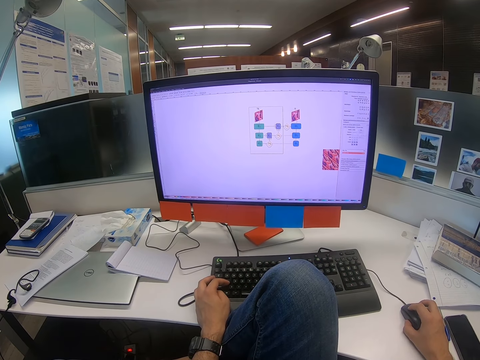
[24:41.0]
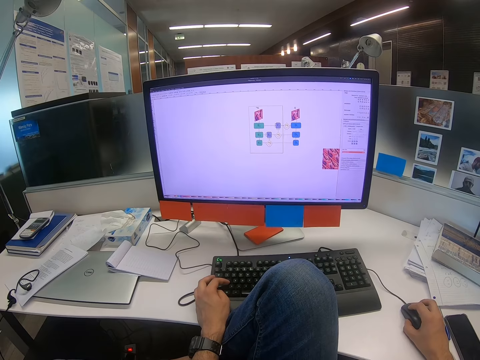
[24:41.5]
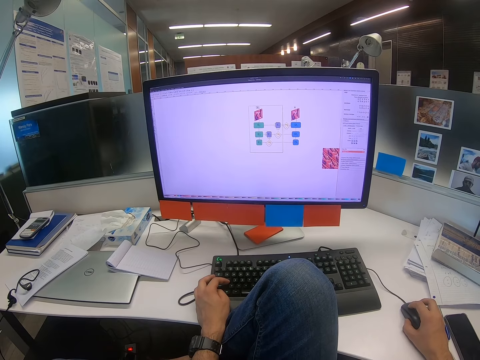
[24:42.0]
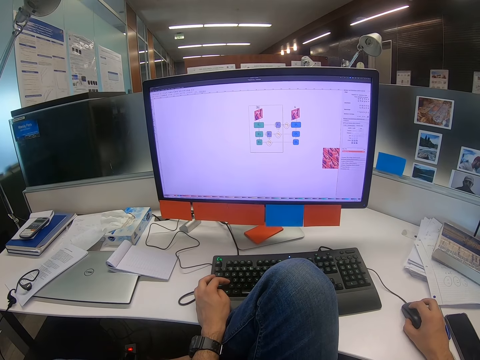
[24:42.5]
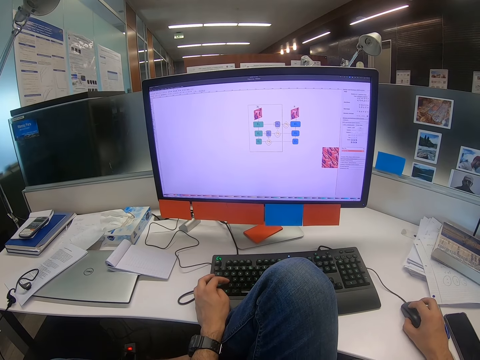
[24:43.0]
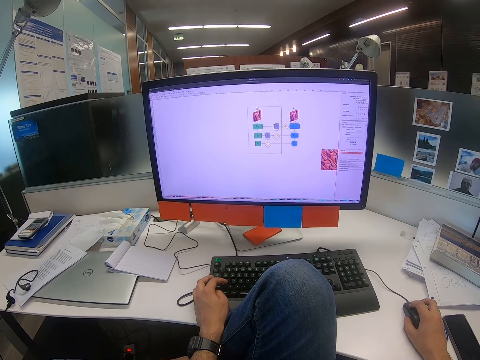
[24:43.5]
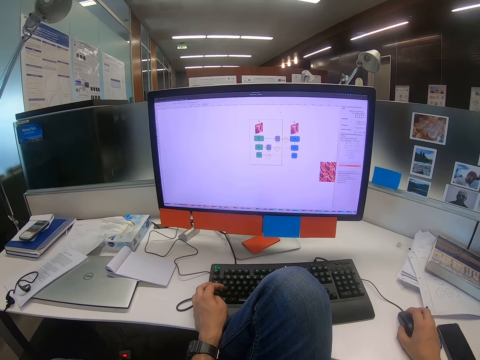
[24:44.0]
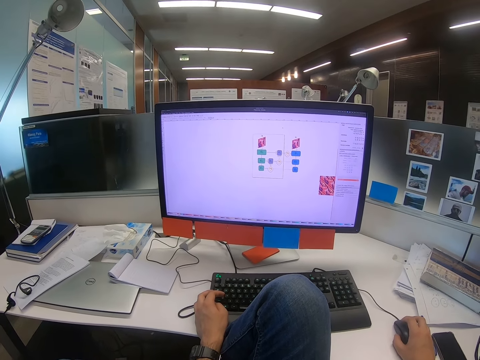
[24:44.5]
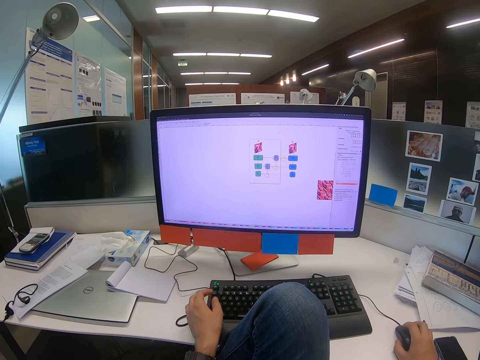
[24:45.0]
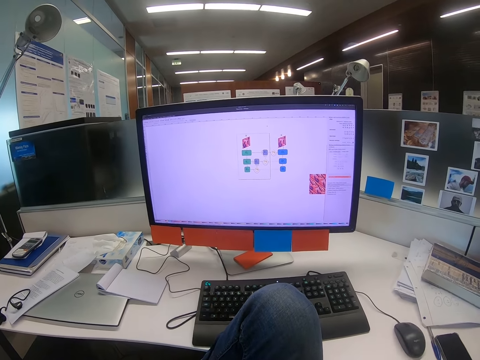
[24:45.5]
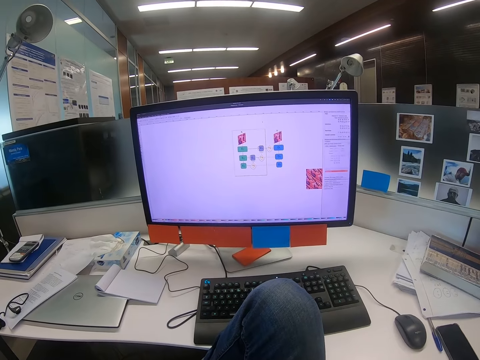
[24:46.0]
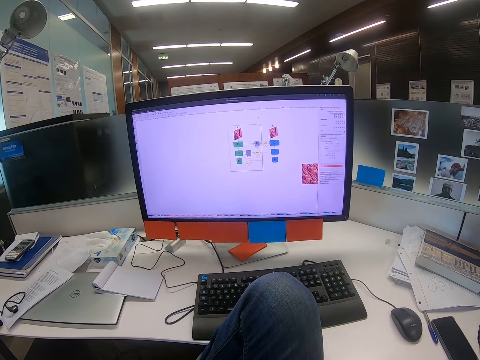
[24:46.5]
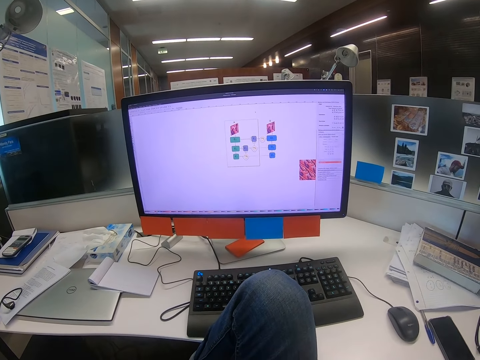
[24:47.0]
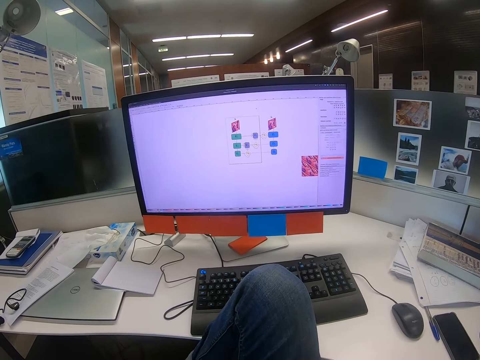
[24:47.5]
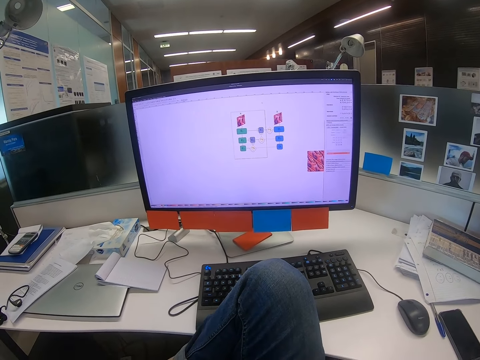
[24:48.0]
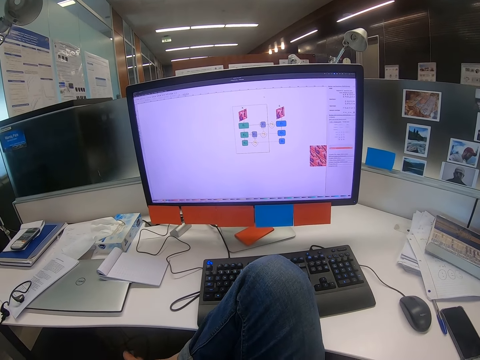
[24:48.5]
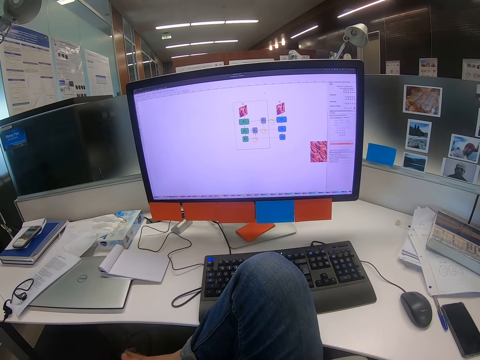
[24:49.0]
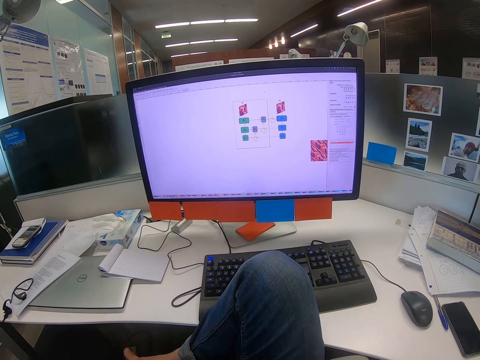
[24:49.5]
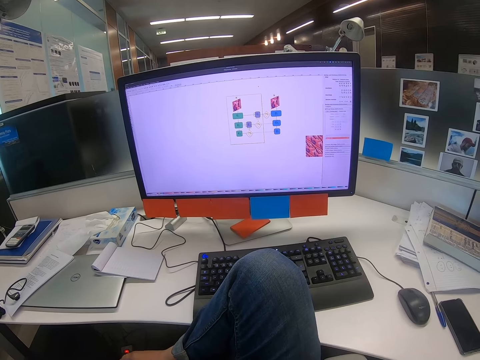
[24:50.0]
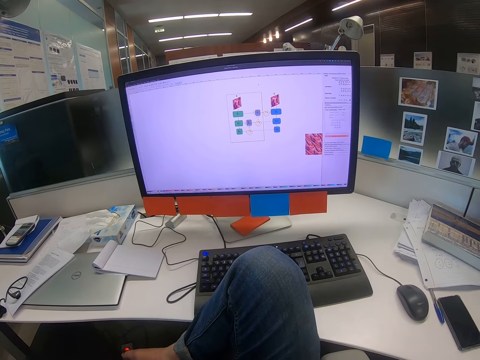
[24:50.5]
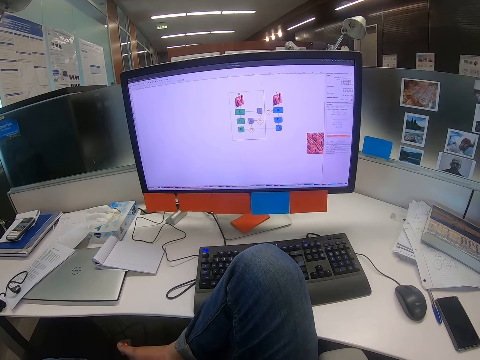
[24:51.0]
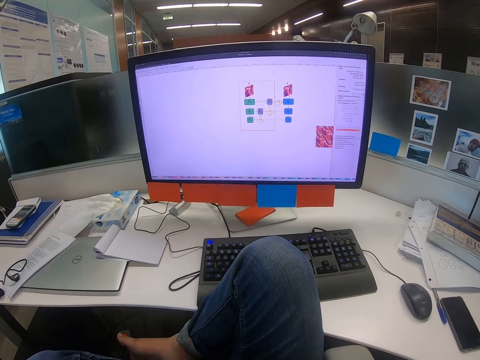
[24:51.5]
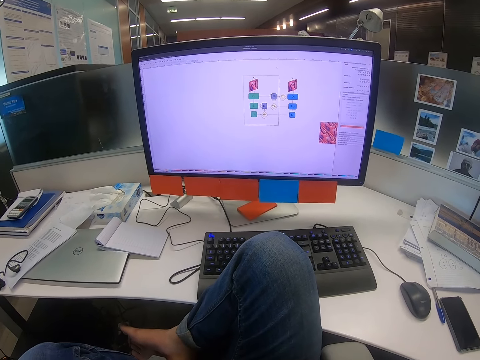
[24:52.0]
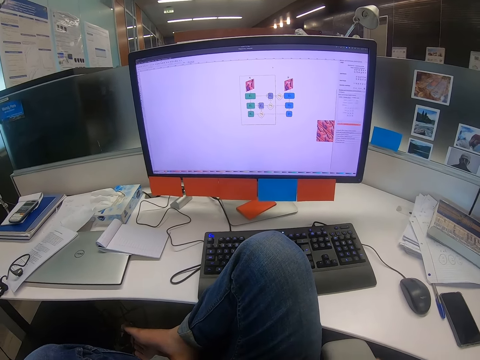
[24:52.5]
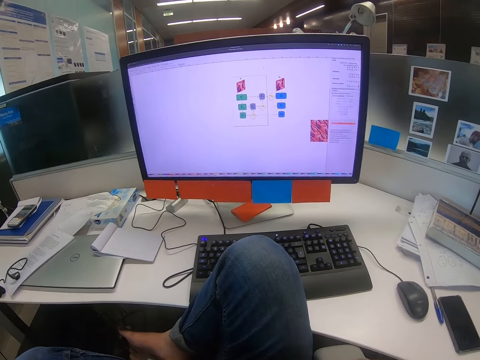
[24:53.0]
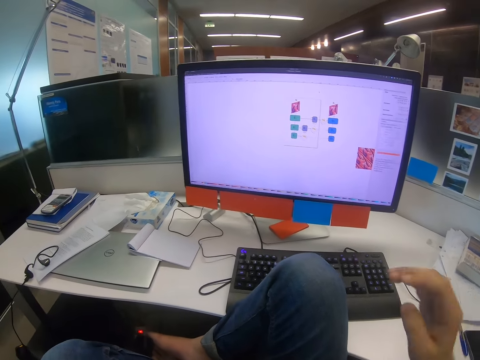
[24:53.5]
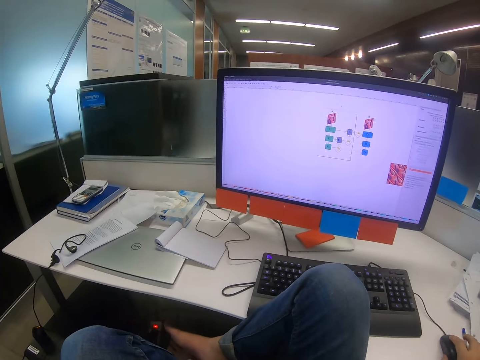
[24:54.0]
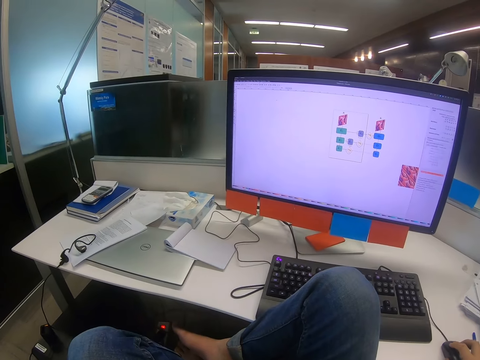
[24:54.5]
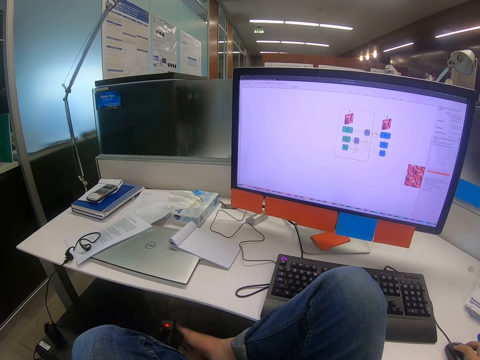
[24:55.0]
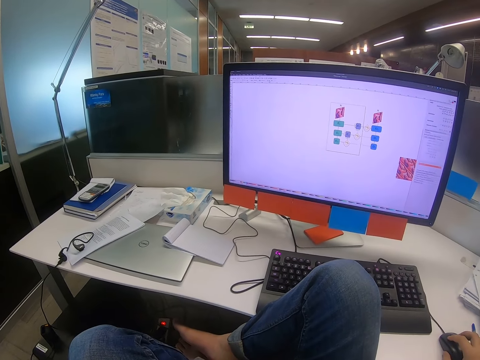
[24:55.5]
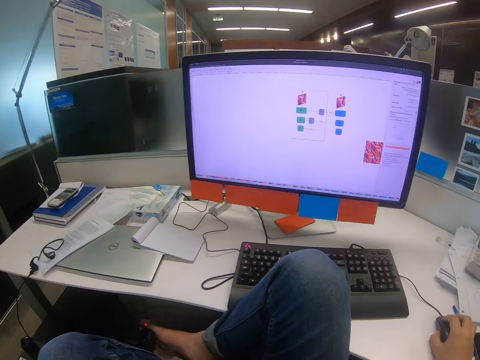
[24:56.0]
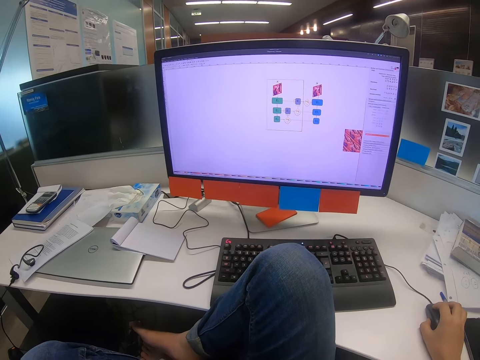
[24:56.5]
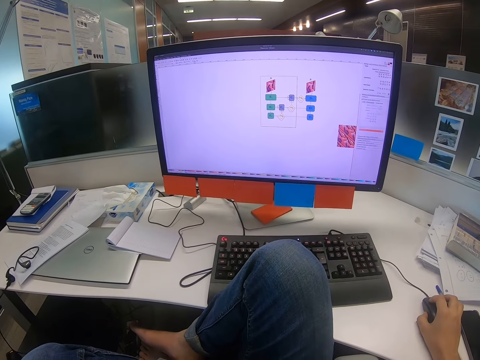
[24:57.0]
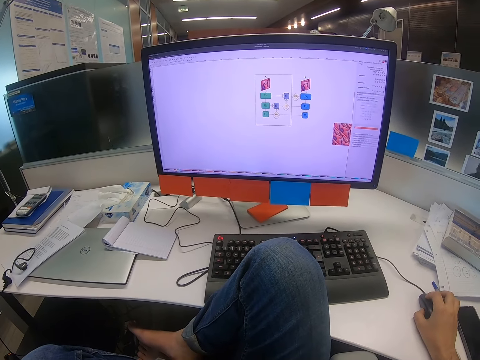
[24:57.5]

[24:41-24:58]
The camera wearer moves the mouse with his right hand. He types on the keyboard with the left hand. He lifts both hands. He moves the mouse with his right hand.

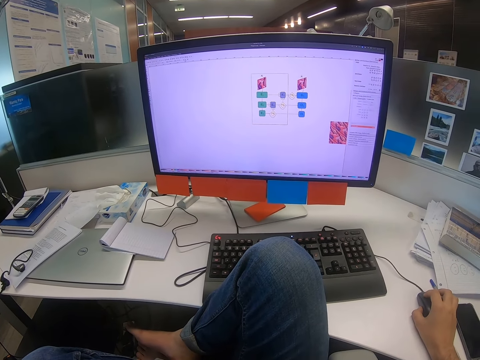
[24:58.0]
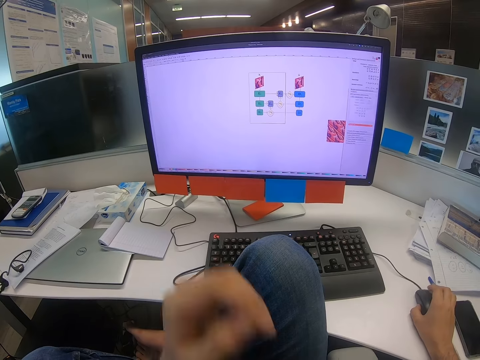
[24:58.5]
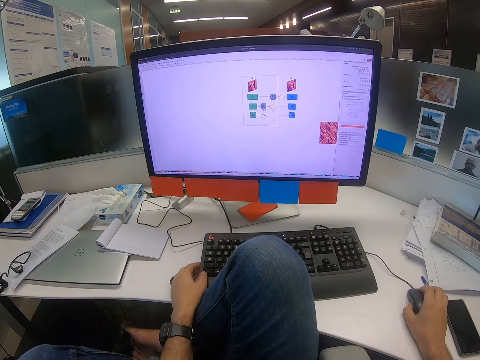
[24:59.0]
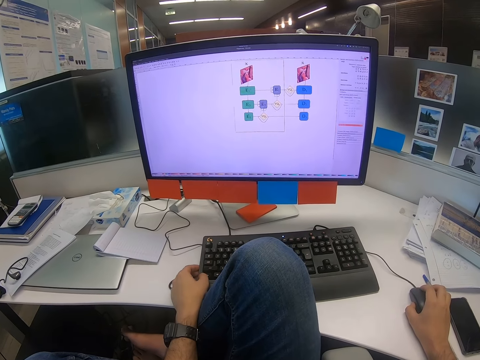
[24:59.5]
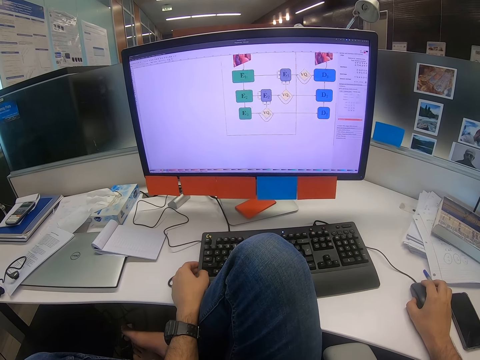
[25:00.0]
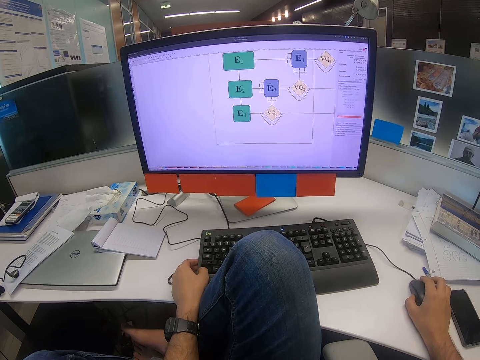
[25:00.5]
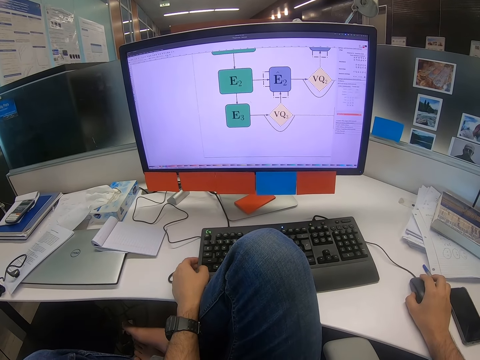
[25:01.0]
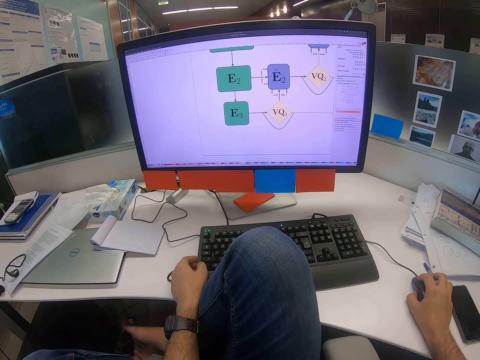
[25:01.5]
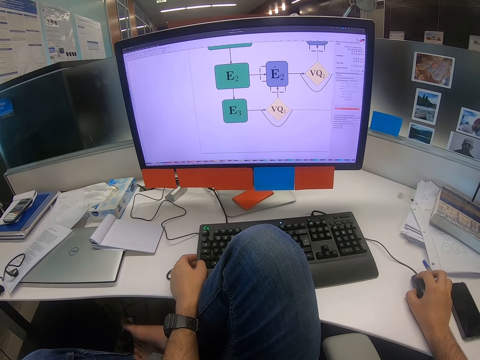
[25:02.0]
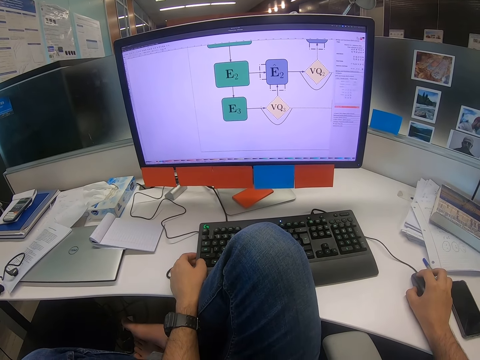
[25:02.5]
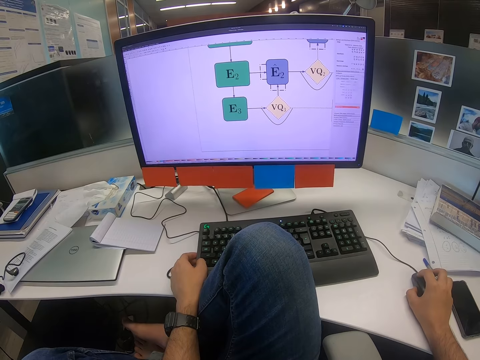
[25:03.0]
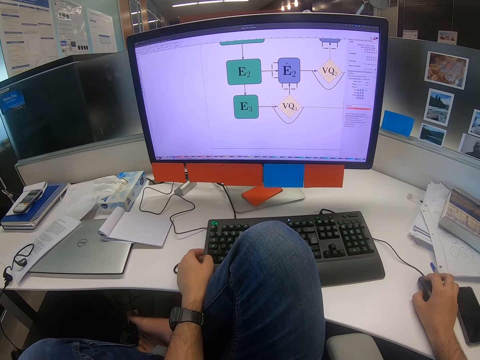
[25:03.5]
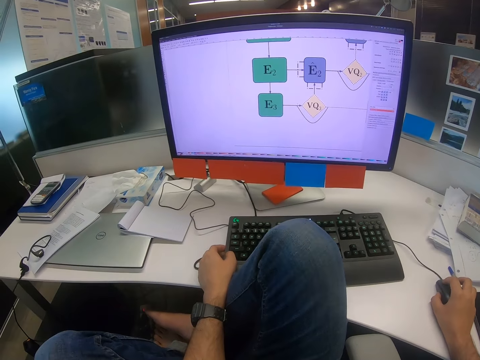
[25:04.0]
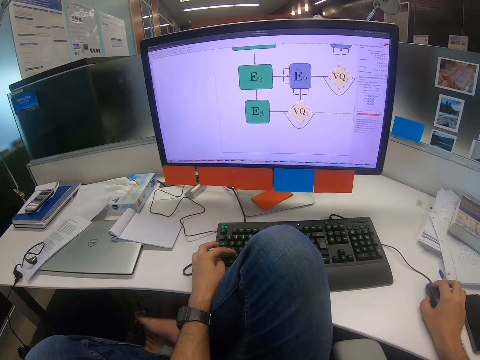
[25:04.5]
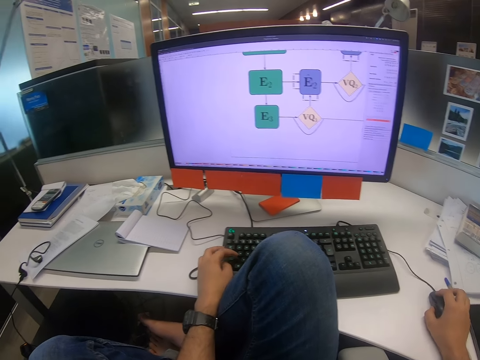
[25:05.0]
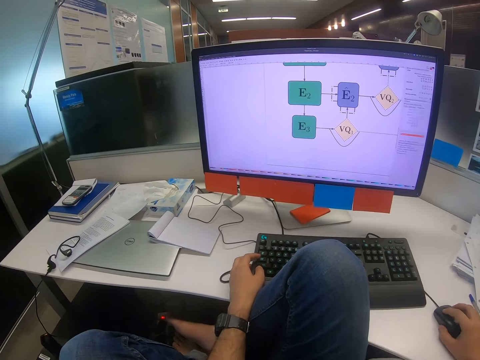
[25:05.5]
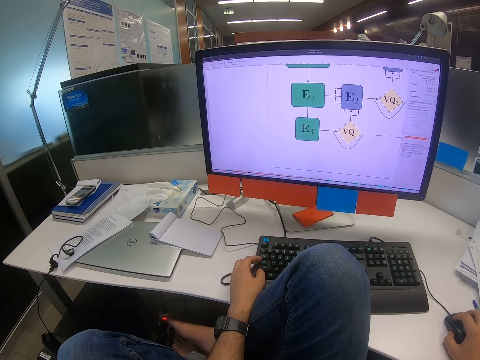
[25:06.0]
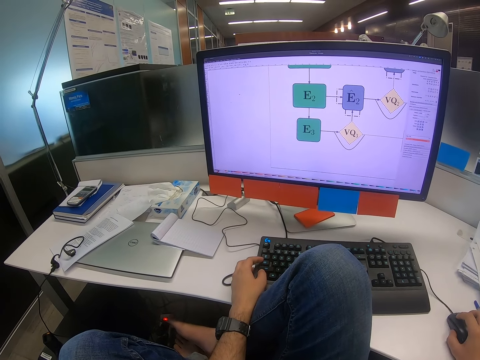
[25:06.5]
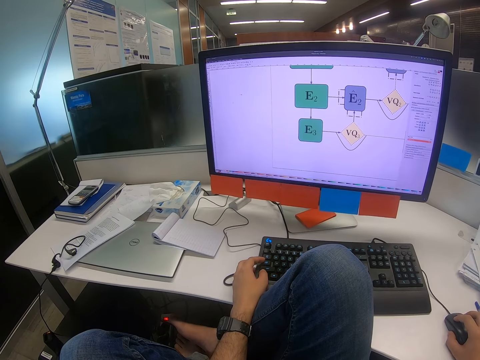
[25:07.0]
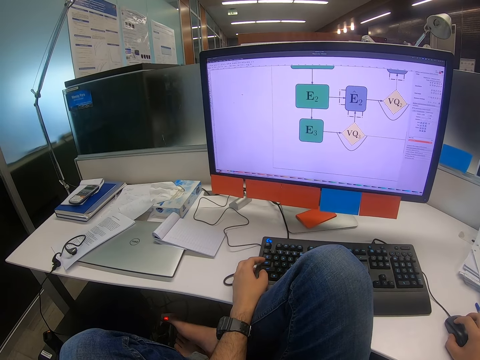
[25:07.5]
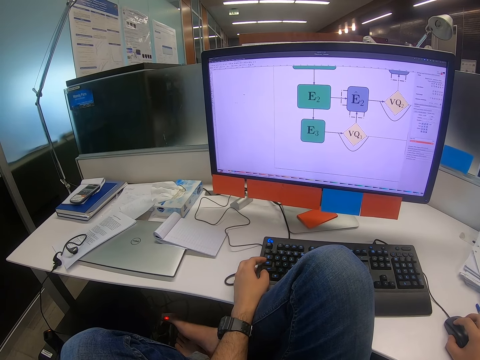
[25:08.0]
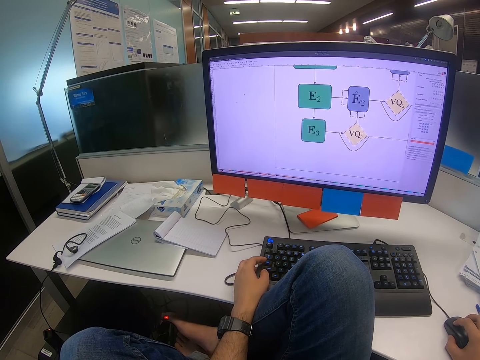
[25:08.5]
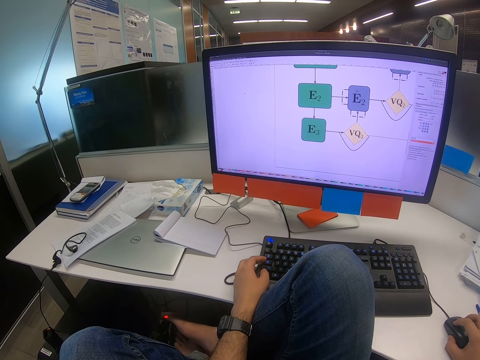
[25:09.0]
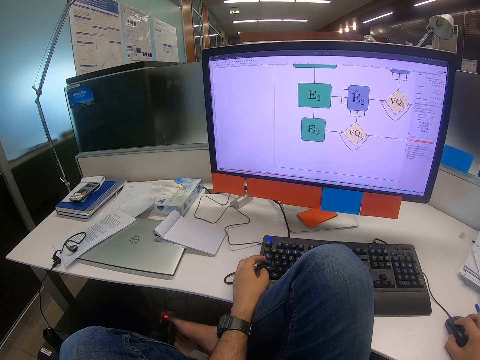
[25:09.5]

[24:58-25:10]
The camera wearer touches the keyboard with the left hand. He moves the mouse with his right hand. He presses the keyboard with the left hand. He presses it again.
